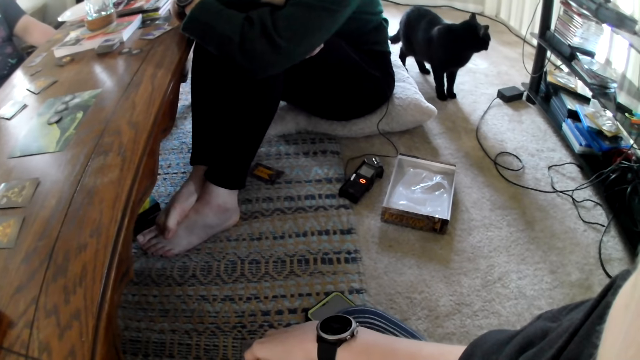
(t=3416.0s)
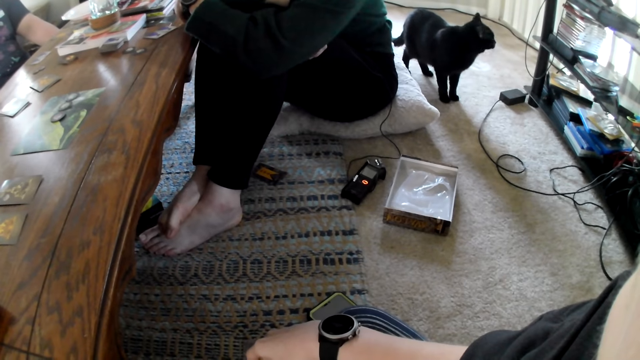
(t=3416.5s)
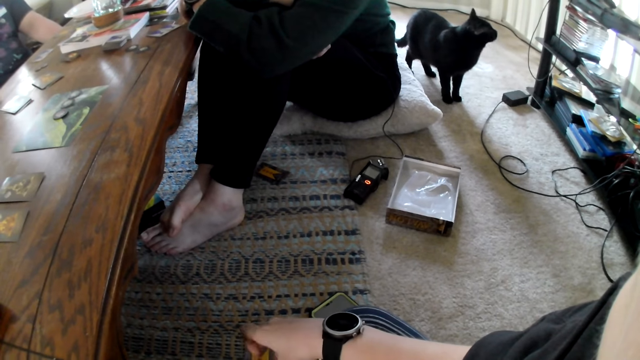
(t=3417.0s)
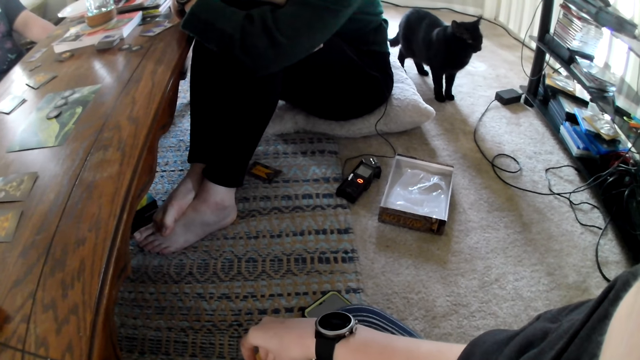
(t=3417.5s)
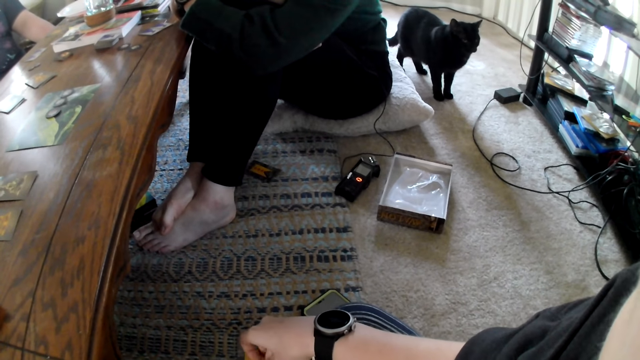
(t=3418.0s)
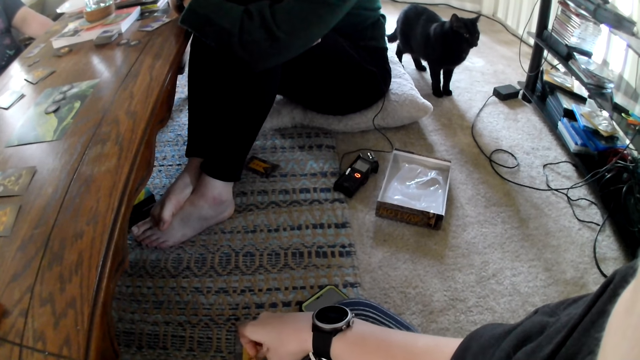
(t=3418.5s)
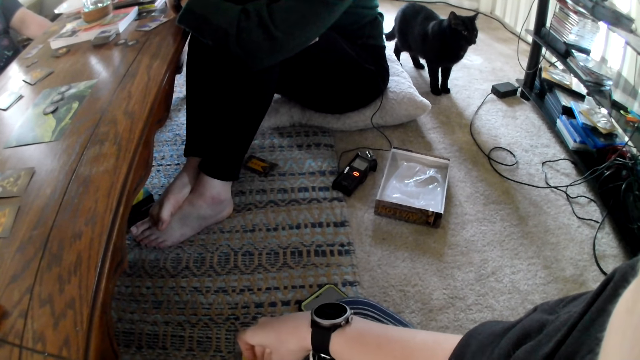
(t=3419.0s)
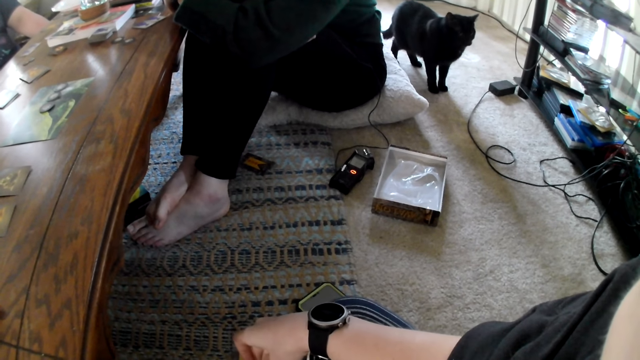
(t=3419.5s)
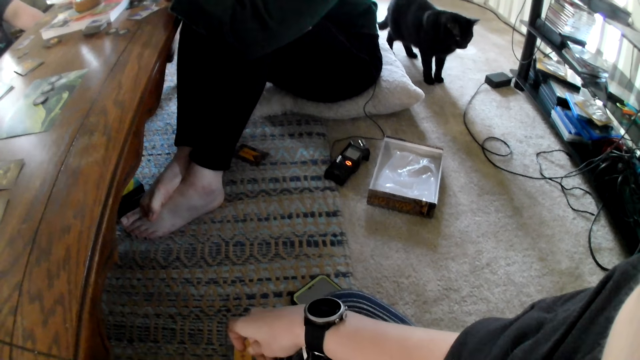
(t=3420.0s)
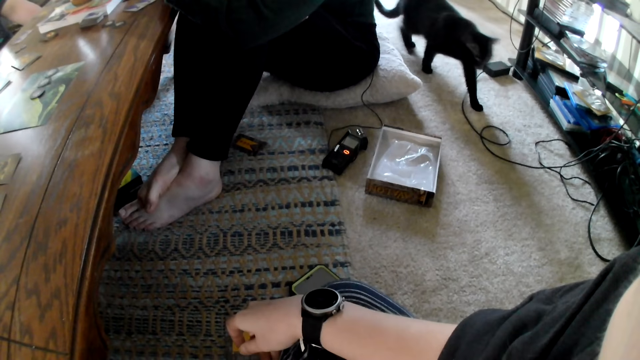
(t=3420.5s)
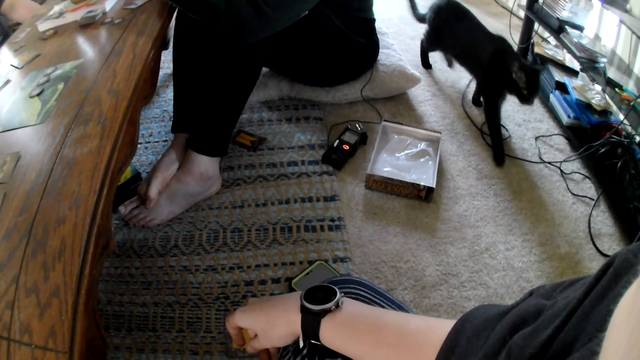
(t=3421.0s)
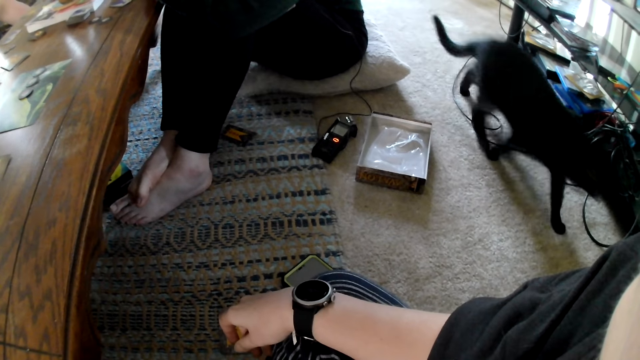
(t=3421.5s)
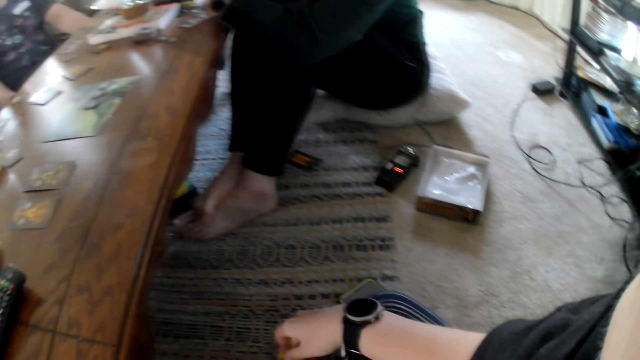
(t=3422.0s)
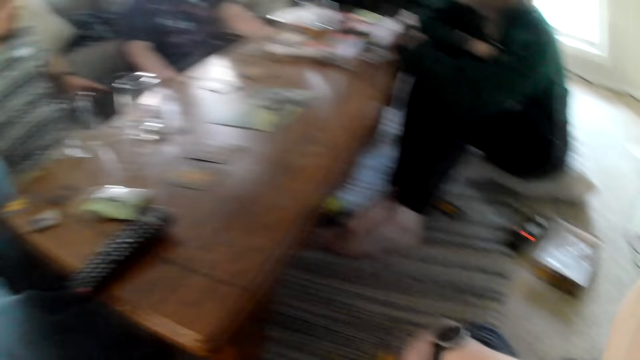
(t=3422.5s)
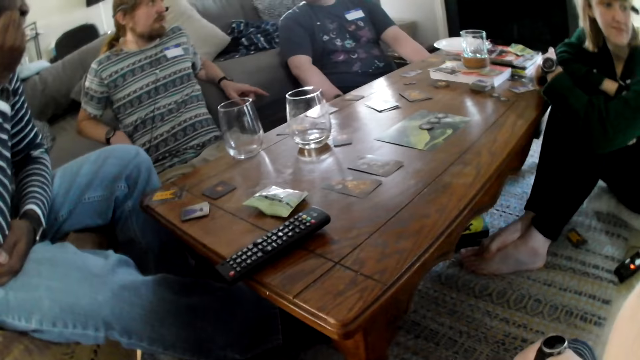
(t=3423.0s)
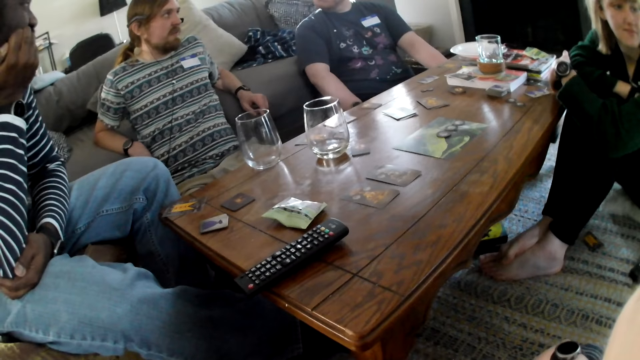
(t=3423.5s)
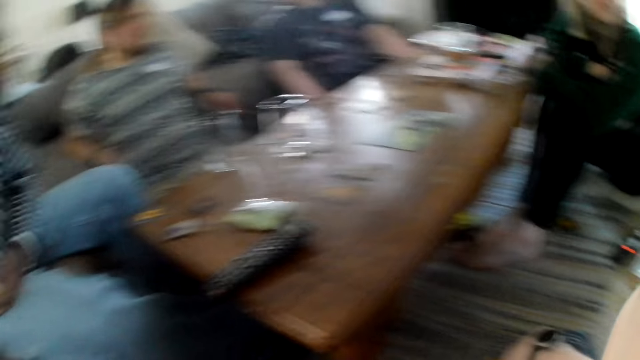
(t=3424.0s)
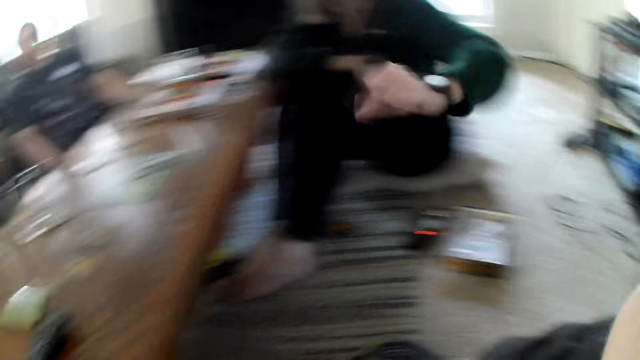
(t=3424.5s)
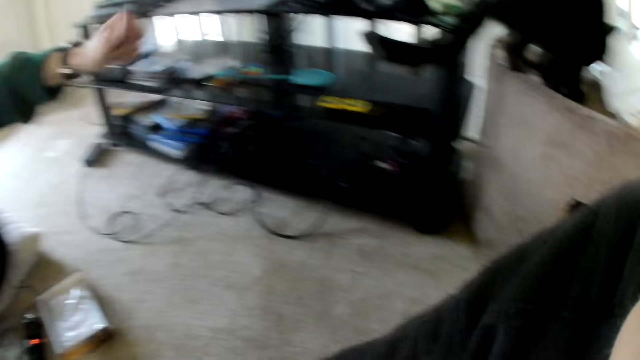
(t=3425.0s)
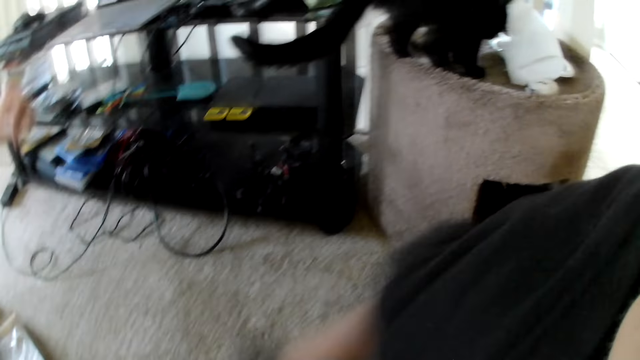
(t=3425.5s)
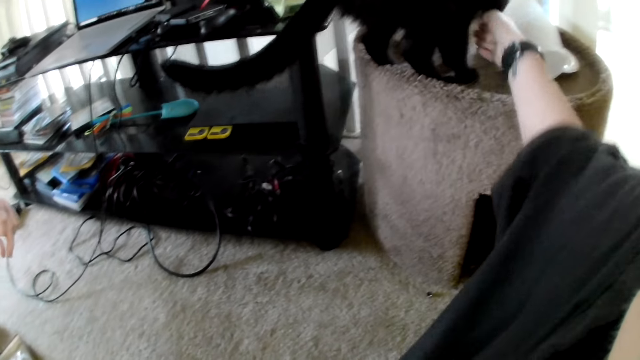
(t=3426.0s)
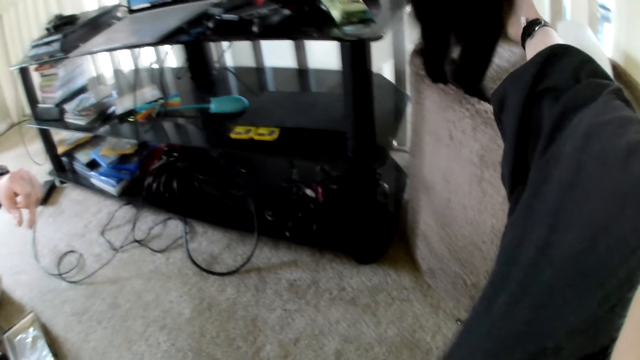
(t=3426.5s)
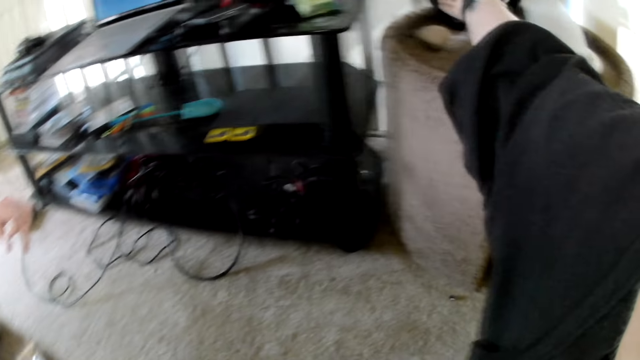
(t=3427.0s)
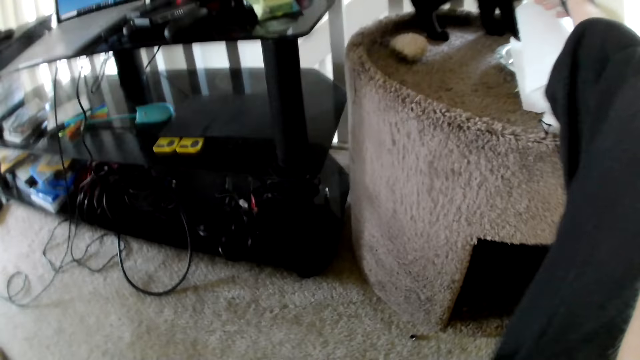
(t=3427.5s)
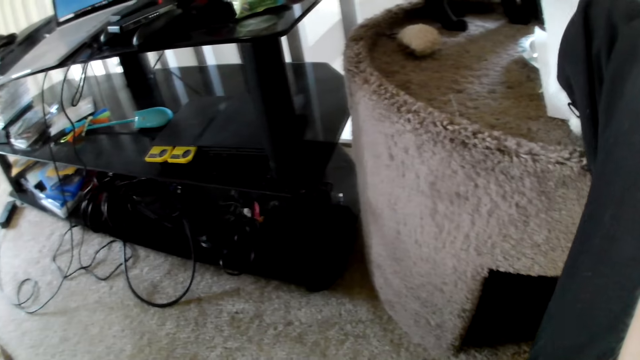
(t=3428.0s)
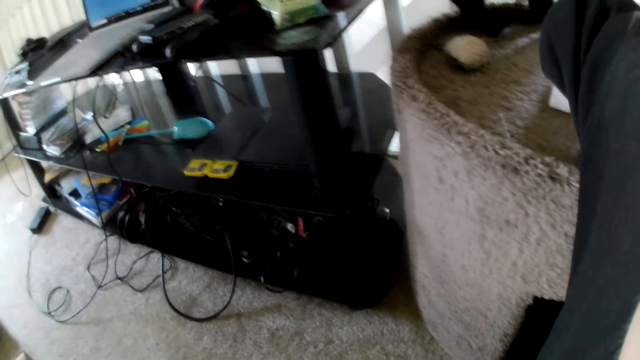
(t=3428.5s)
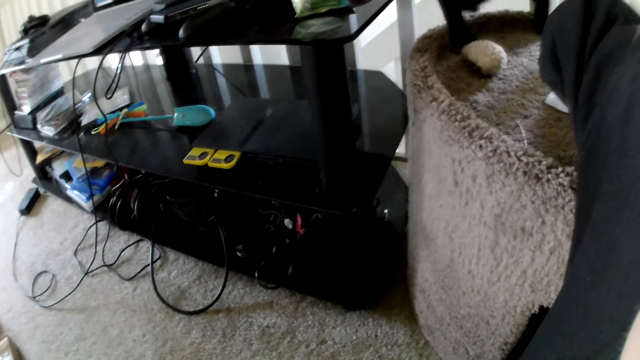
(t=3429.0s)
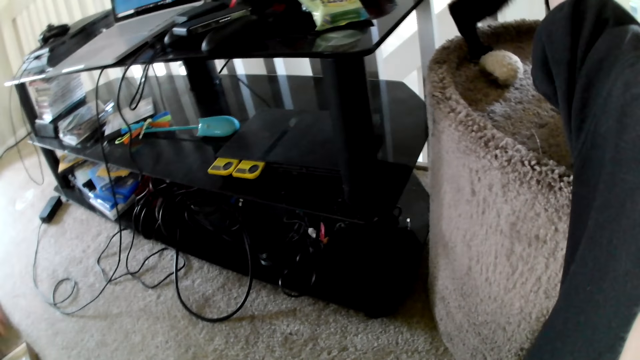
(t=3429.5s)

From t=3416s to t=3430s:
A cat walks towards a cat house. The man gesticulates with his left hand. The camera wearer looks at the table. The woman points at the cat with her left hand. The camera wearer touches the cat with her right hand.

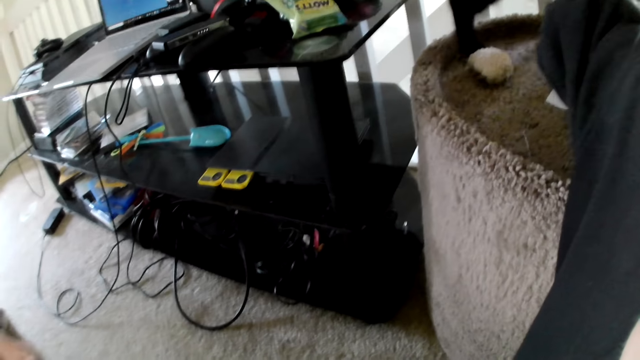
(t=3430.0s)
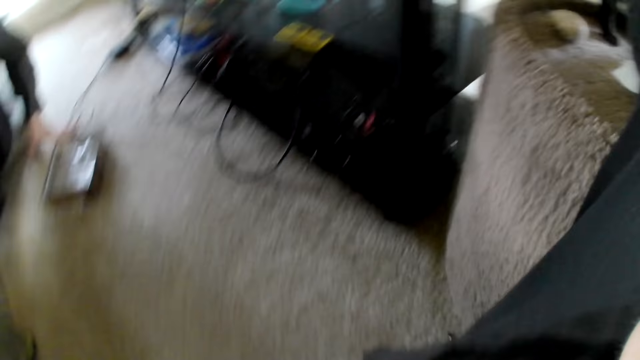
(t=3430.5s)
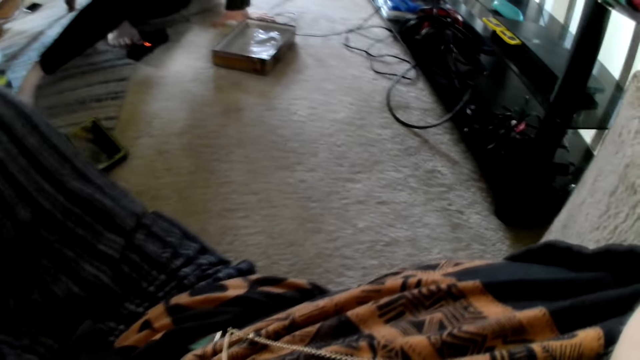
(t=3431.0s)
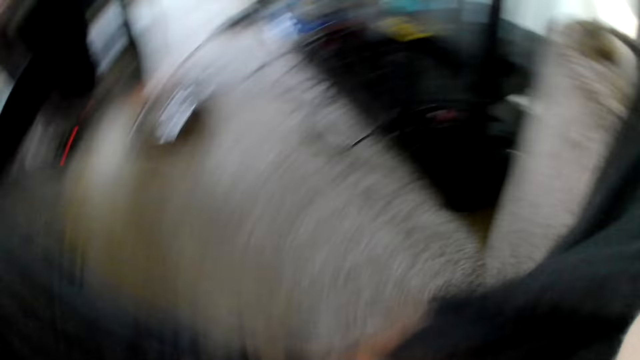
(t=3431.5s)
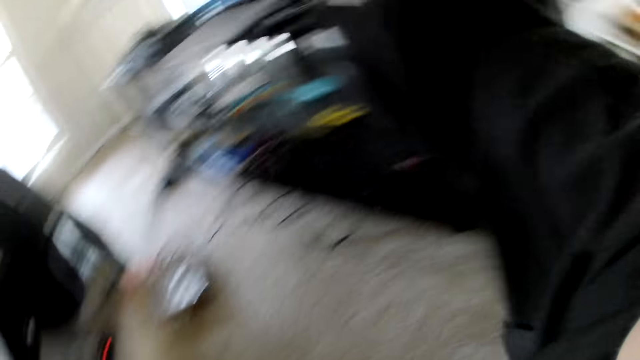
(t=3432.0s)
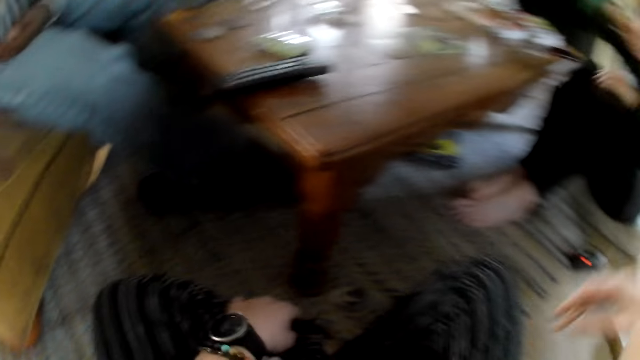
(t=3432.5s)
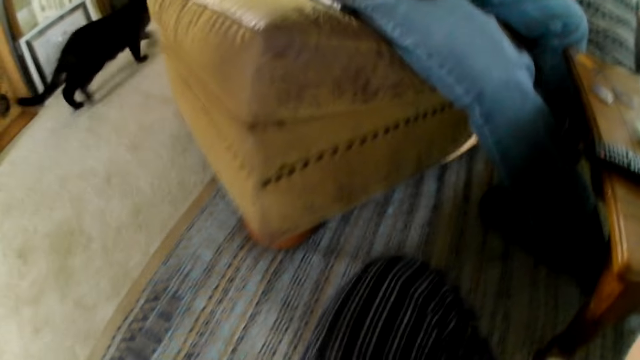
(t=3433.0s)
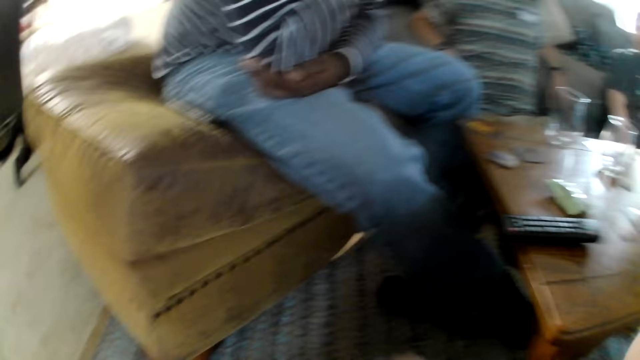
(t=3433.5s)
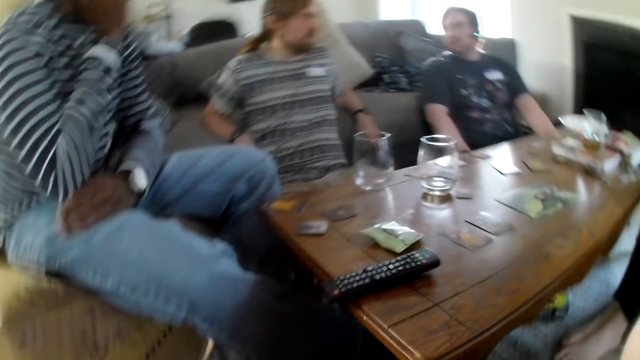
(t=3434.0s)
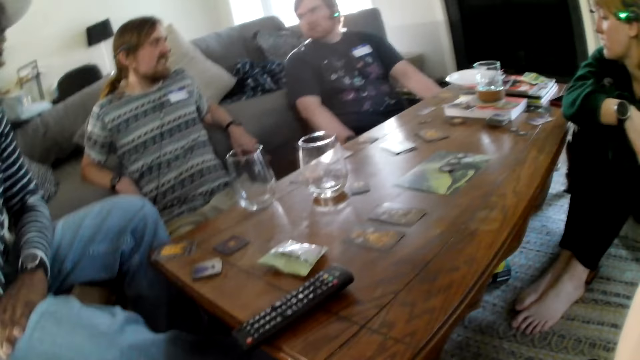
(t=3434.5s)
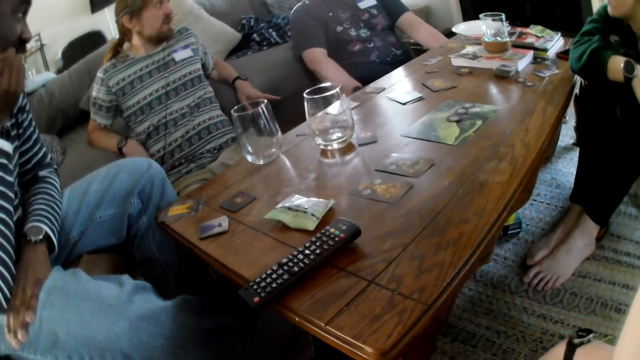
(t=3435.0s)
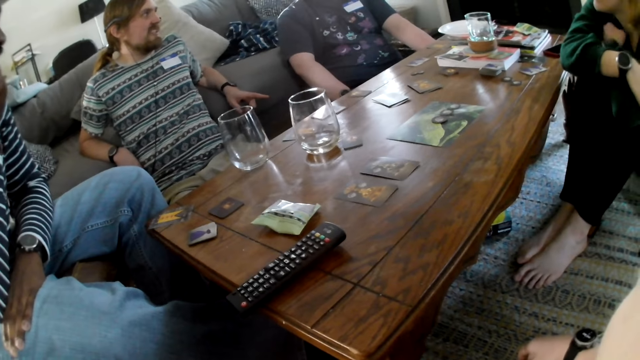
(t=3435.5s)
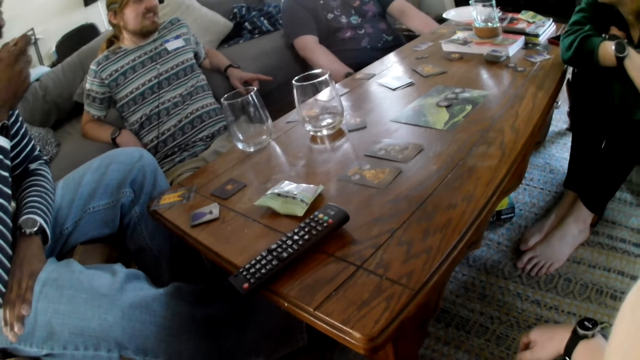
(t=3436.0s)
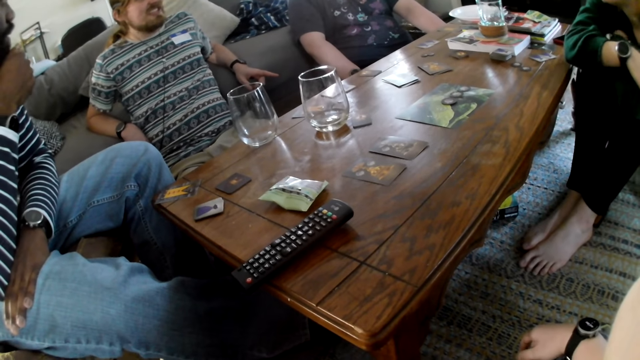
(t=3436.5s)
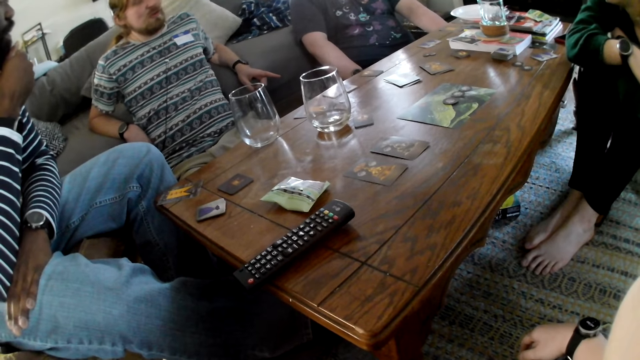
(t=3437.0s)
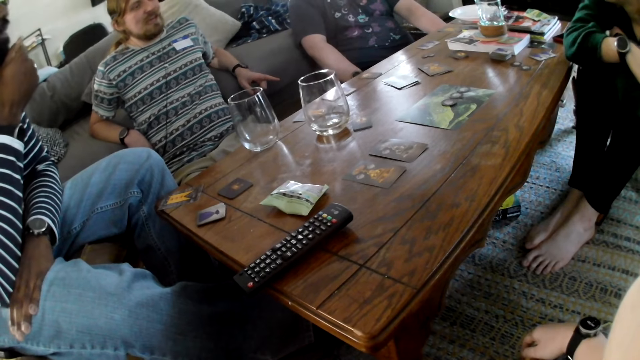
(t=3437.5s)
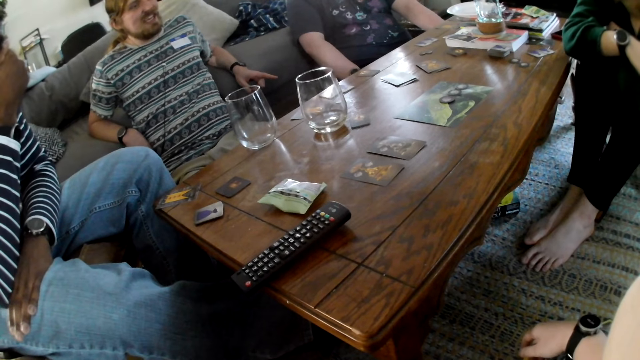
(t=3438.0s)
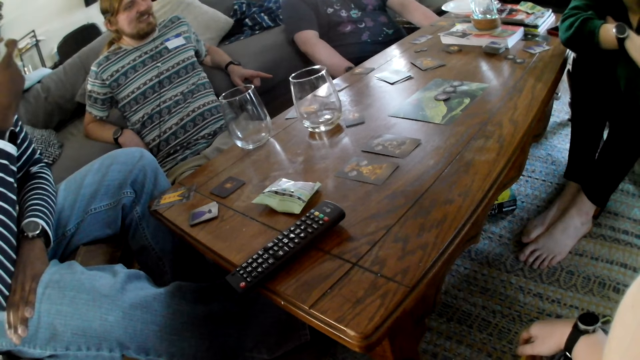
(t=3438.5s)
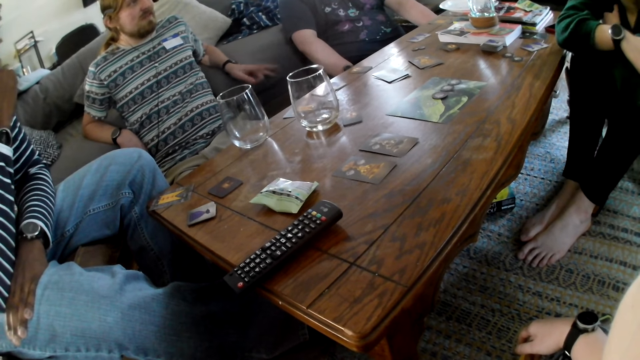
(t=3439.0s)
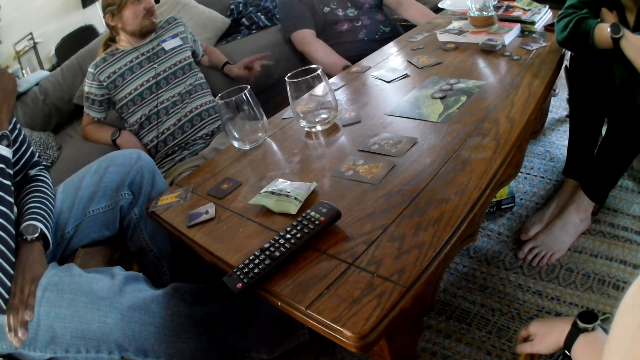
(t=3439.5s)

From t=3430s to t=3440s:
The camera wearer touches the cat. The man gesticulates with his left hand. The camera wearer looks at the table.
